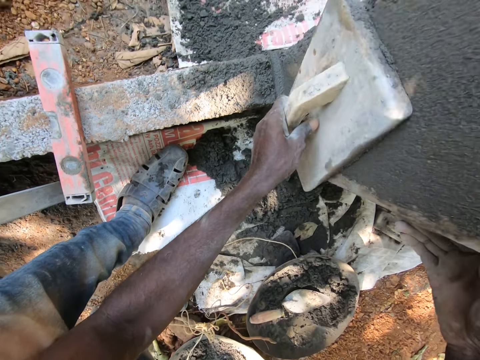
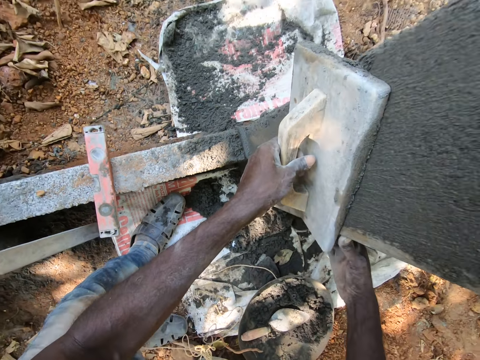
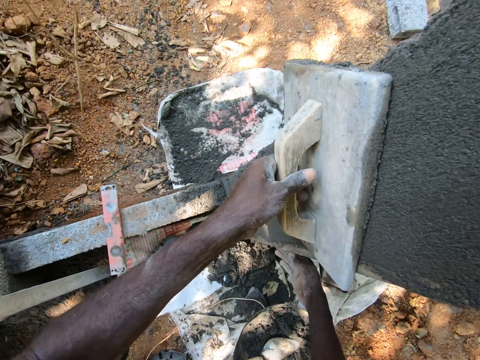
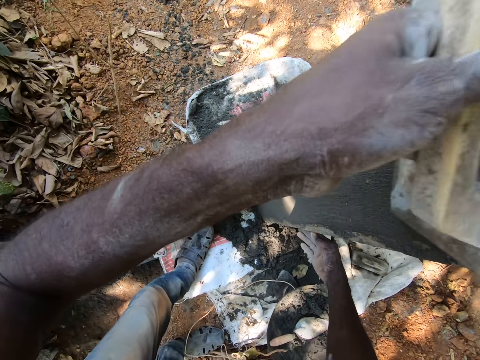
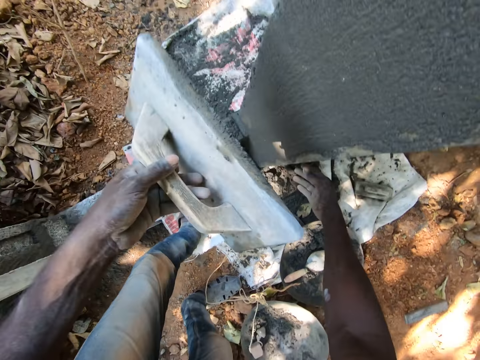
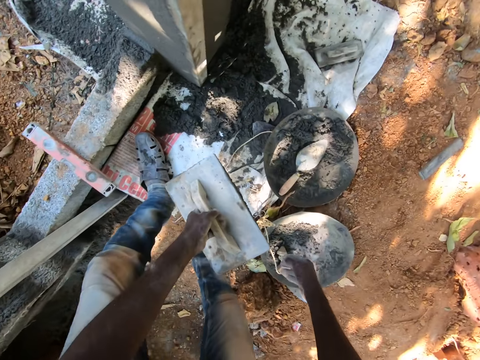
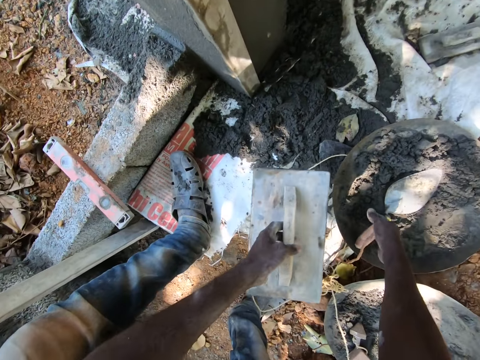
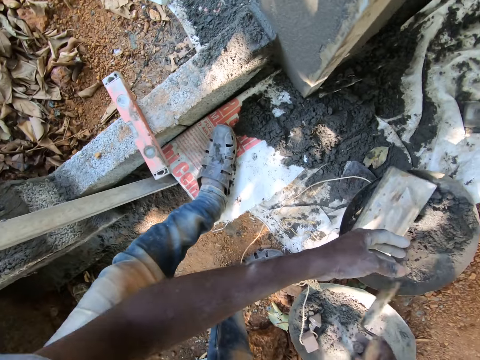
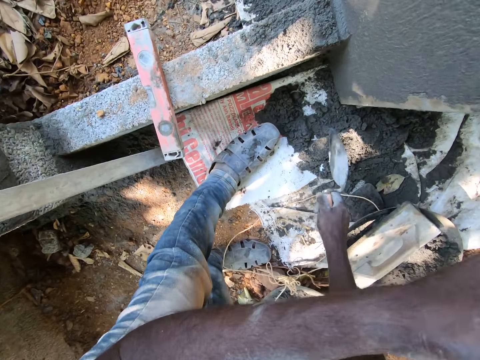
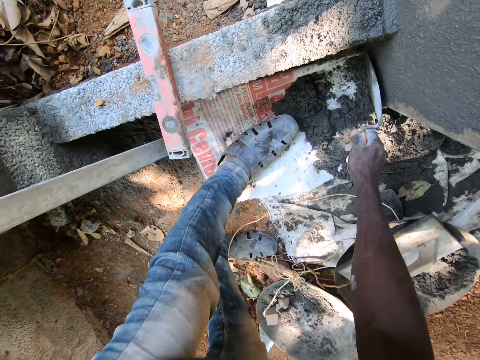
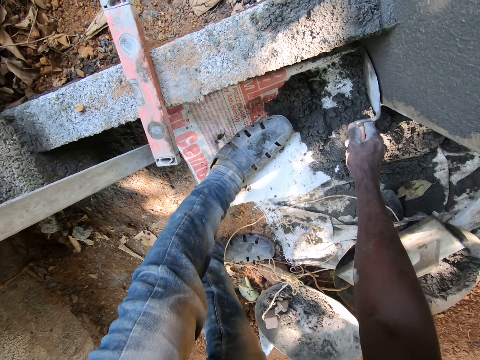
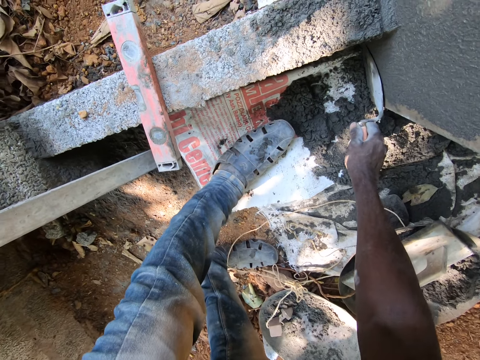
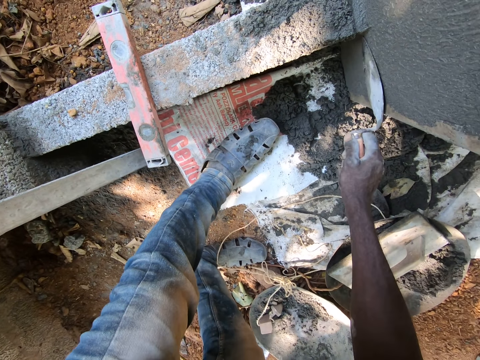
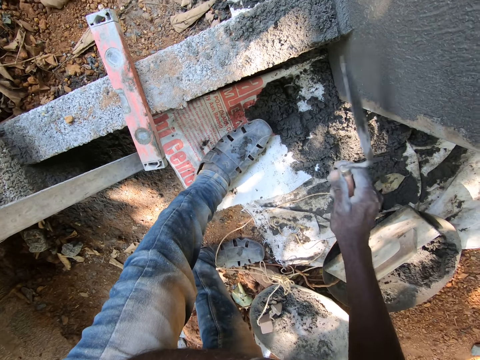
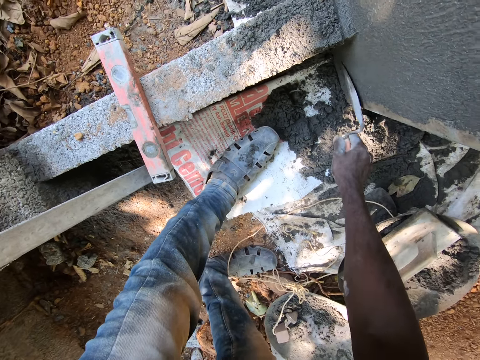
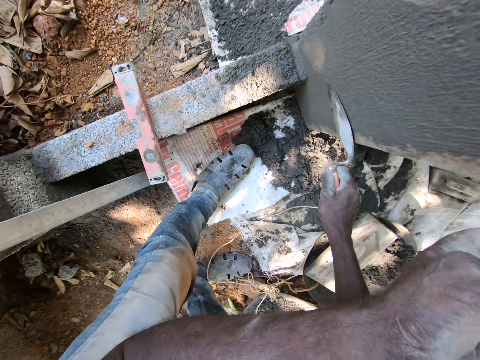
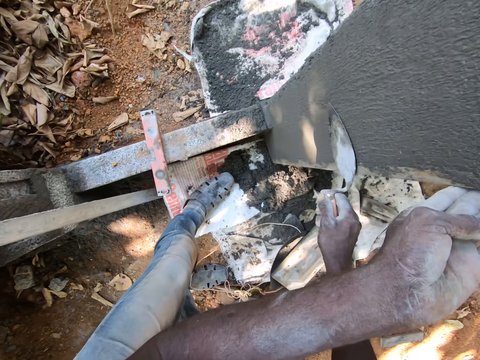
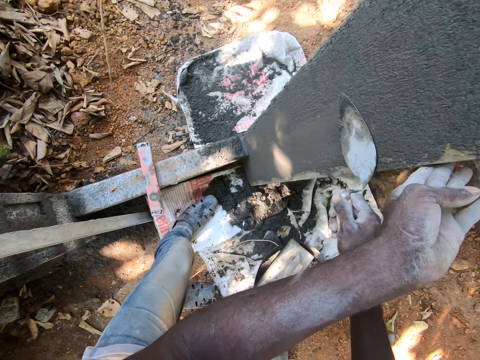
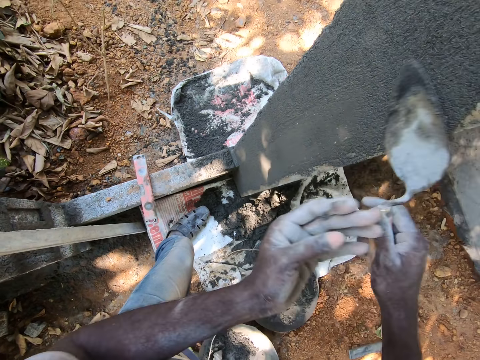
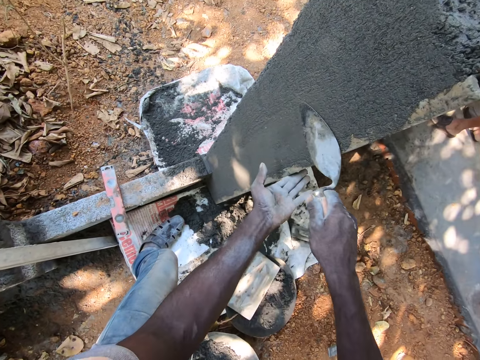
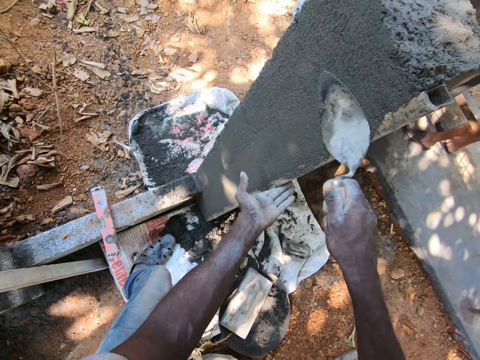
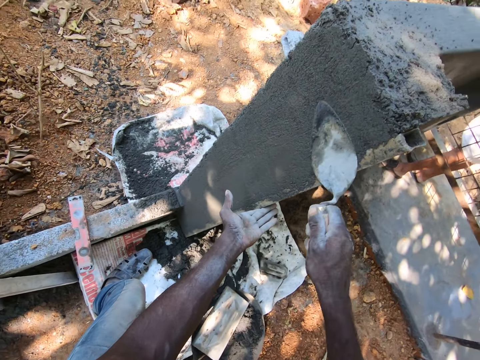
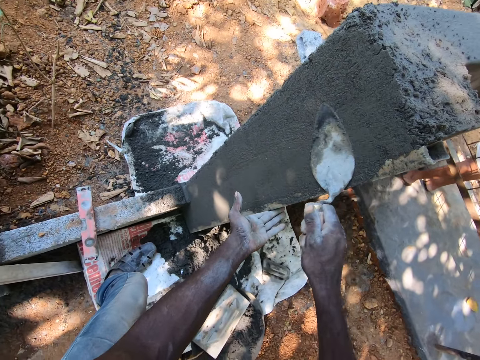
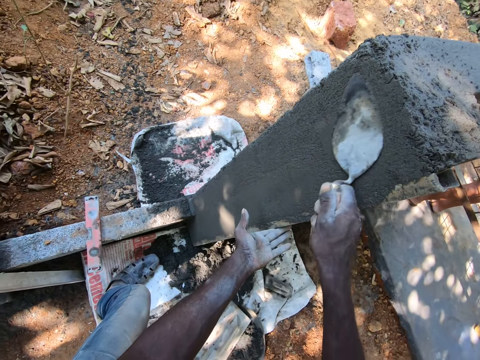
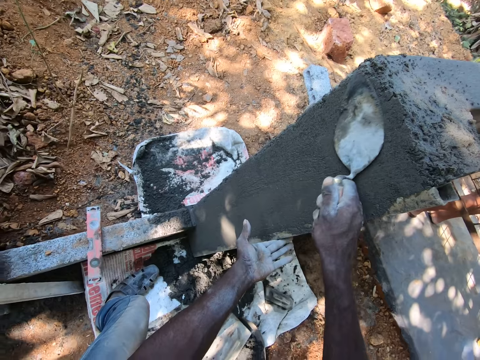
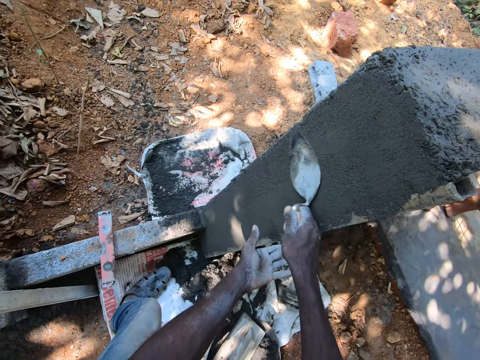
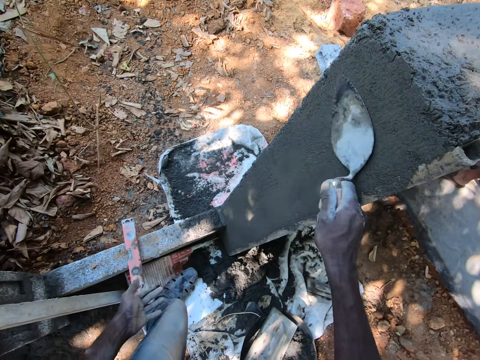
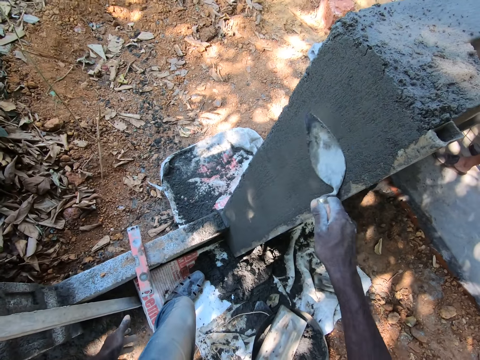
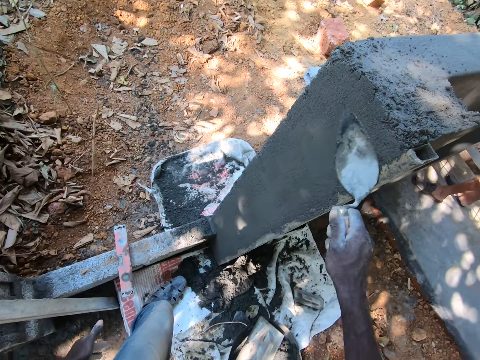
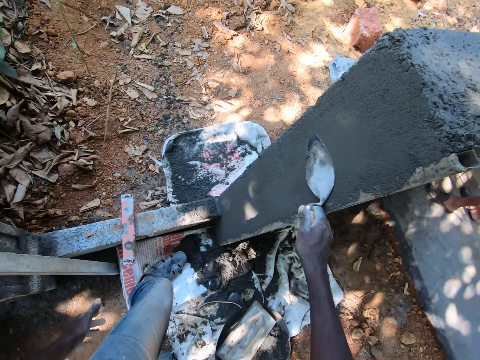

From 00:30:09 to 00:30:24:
The camera wearer picks up the trowel from the head pan with his right hand. He drops the float in the head pan with his right hand. He holds the corner profile with his left hand. He smoothens the wall with the trowel in his right hand. He holds the corner profile with his left hand.

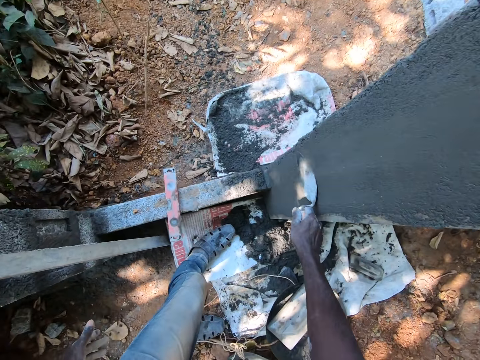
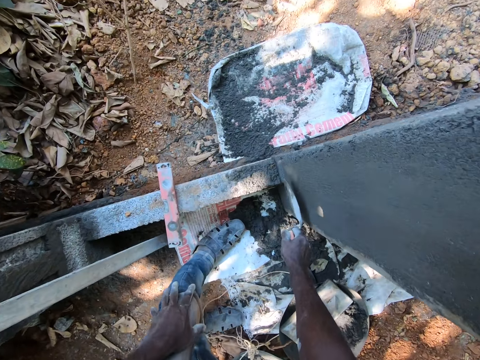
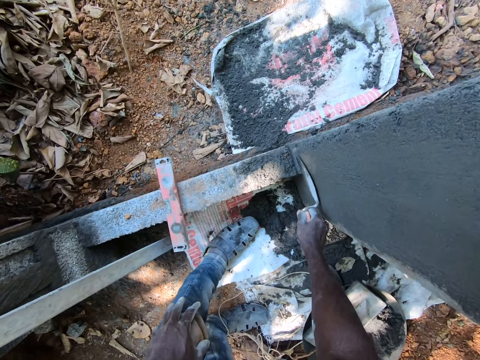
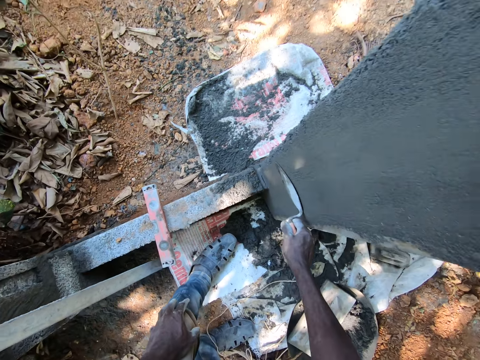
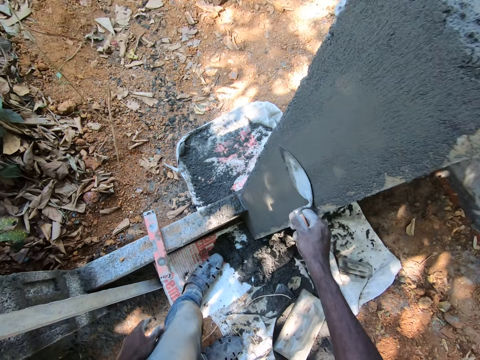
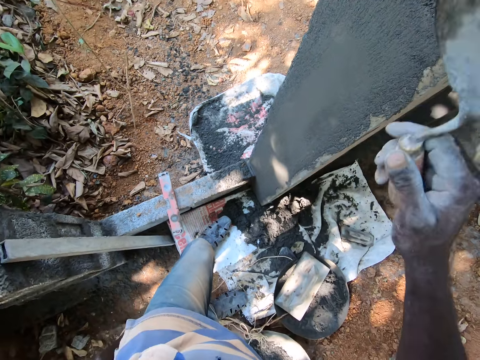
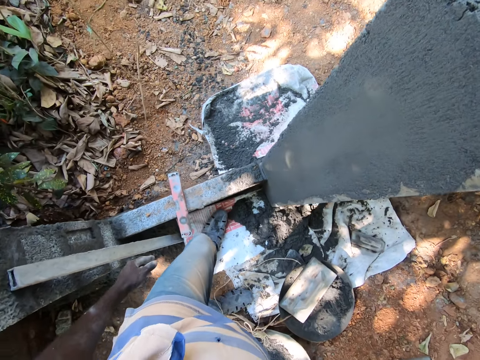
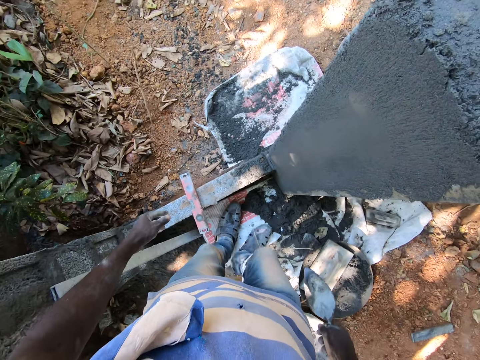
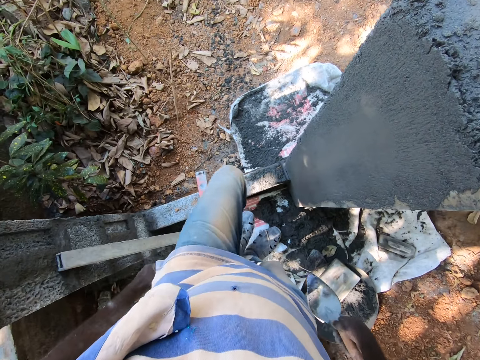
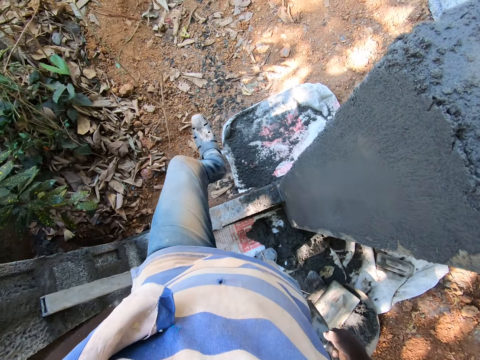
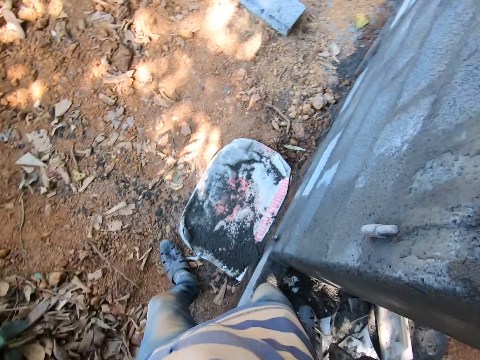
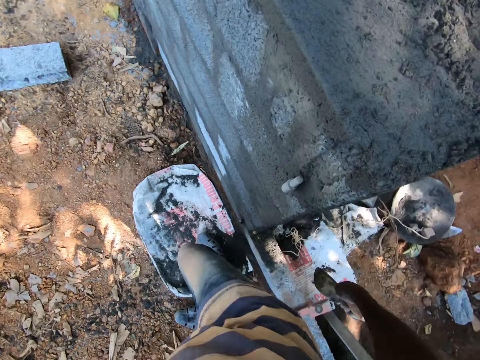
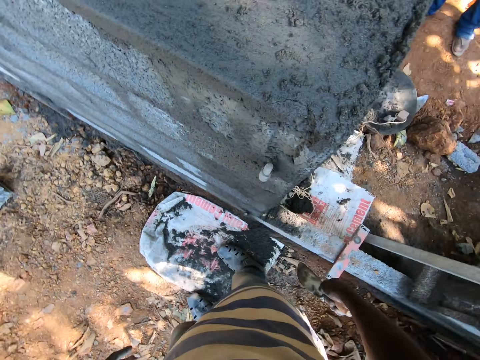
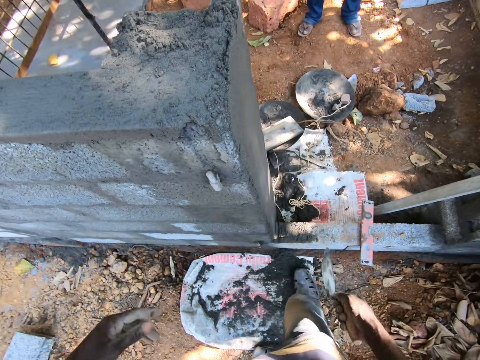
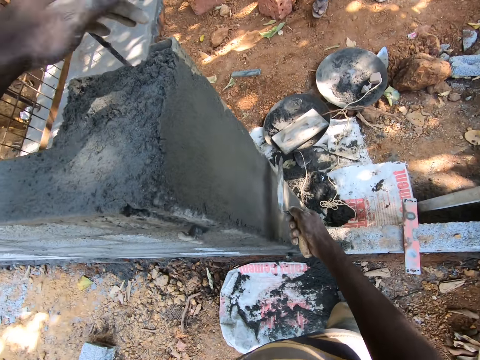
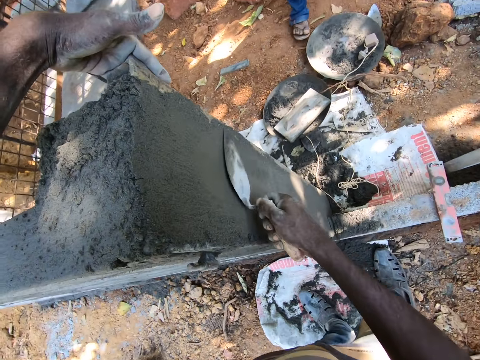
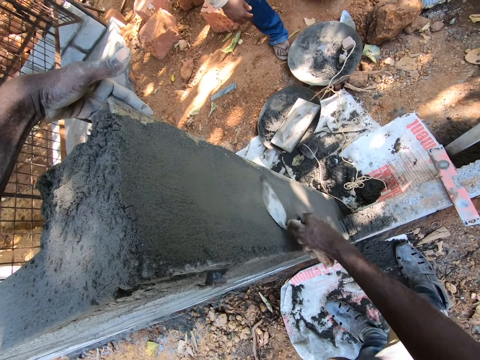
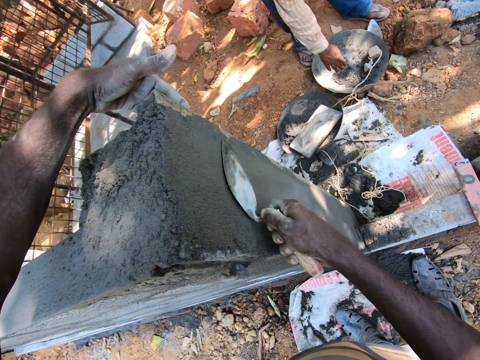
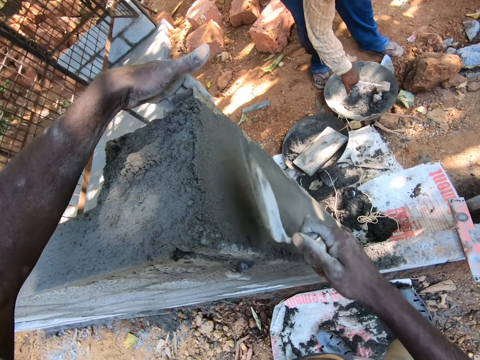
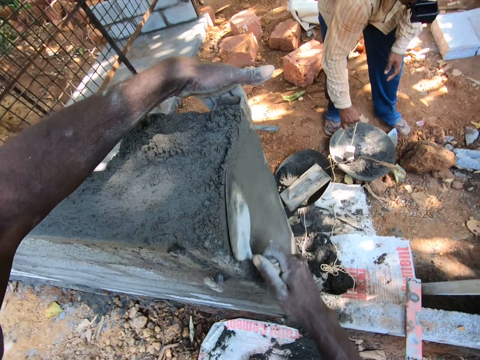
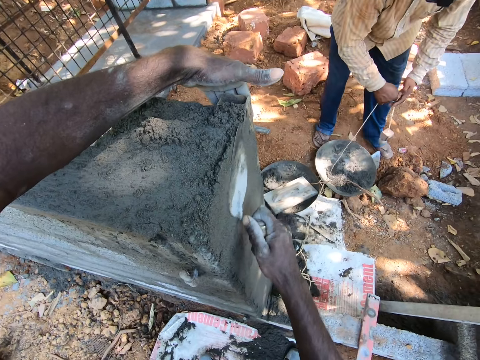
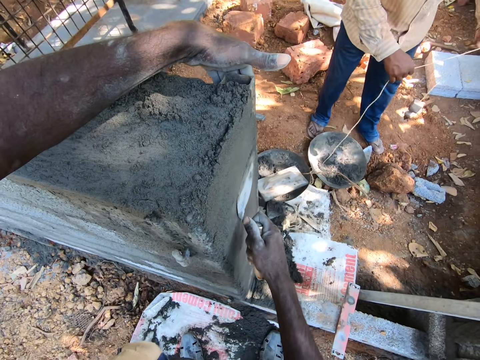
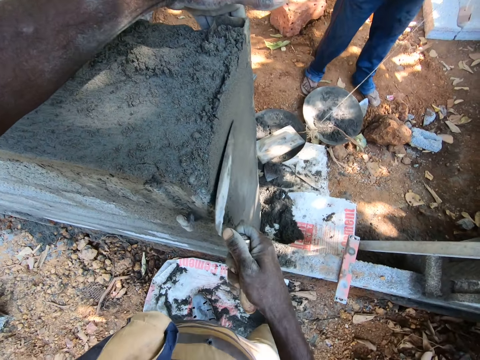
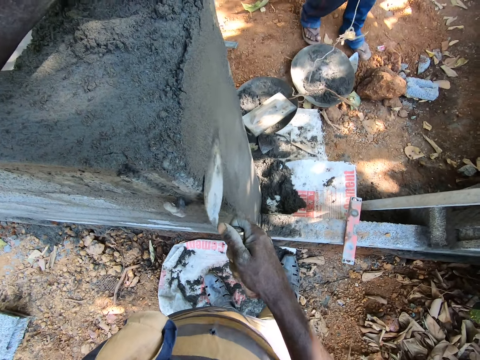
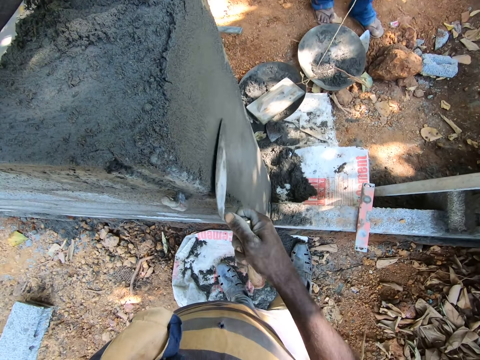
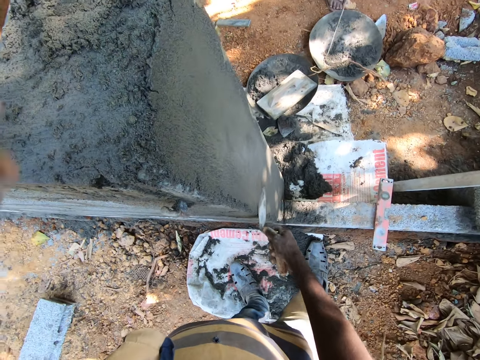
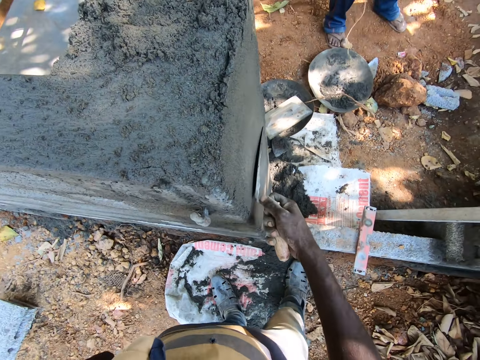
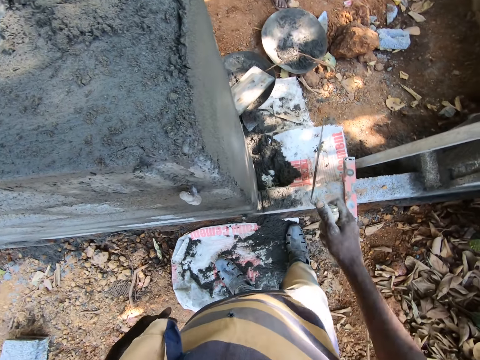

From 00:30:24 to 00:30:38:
The camera wearer walks across. He holds the corner profile with his left hand and smoothens the wall with the trowel in his right hand. A man picks up the rope from the head pan with his right hand. The man pulls the rope from the head pan with his hands. The man walks away.
